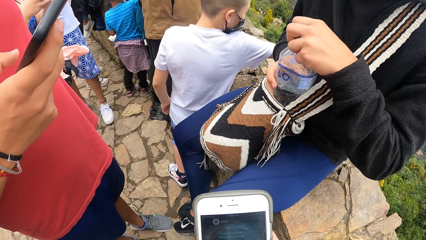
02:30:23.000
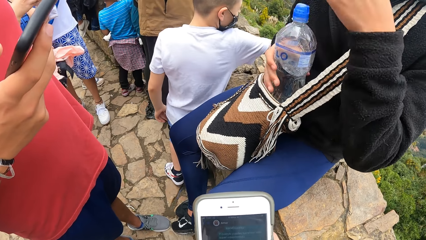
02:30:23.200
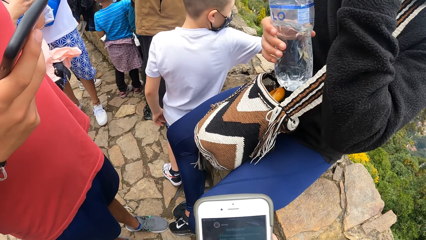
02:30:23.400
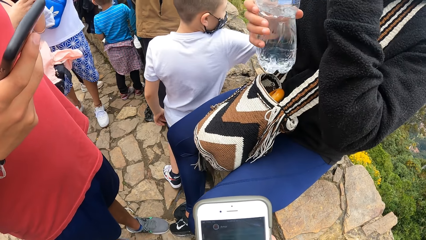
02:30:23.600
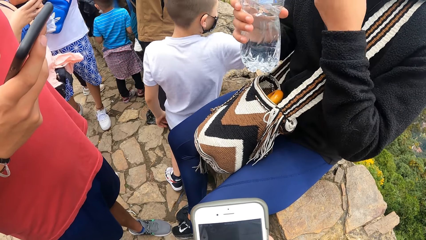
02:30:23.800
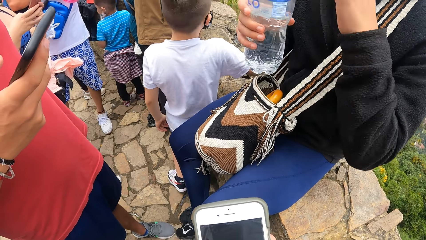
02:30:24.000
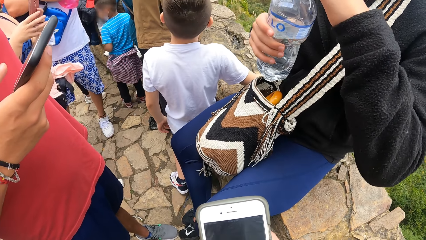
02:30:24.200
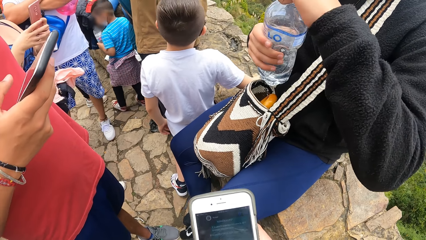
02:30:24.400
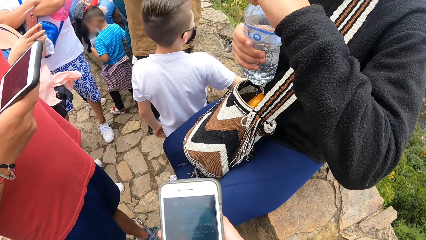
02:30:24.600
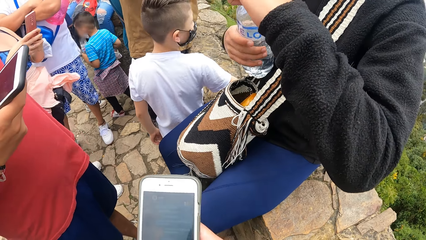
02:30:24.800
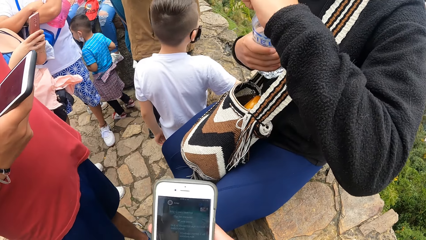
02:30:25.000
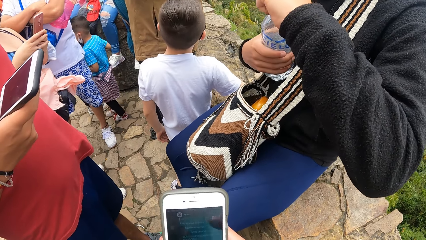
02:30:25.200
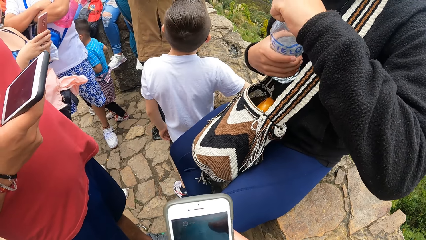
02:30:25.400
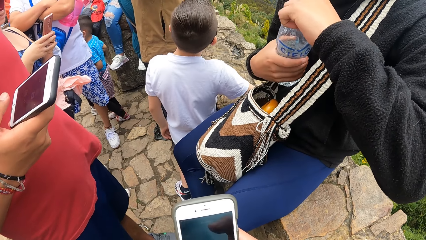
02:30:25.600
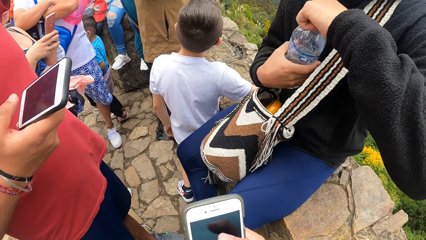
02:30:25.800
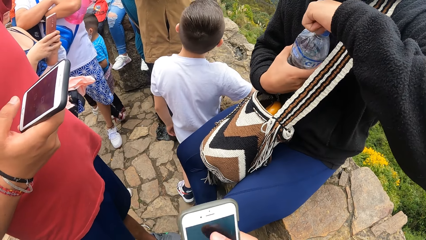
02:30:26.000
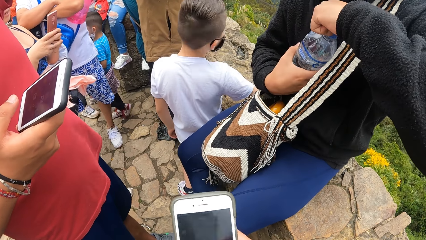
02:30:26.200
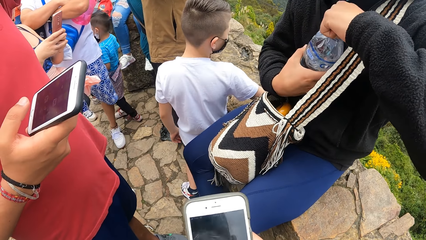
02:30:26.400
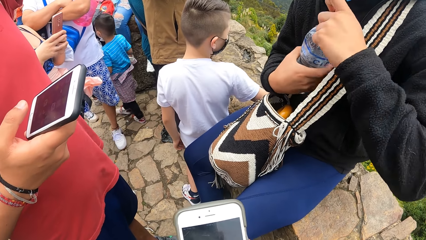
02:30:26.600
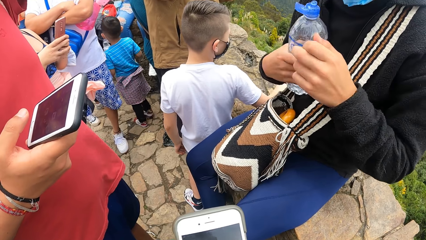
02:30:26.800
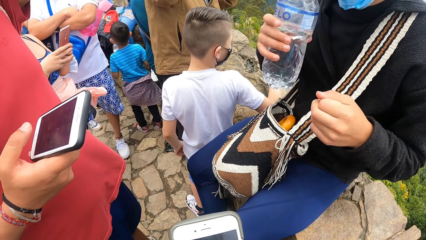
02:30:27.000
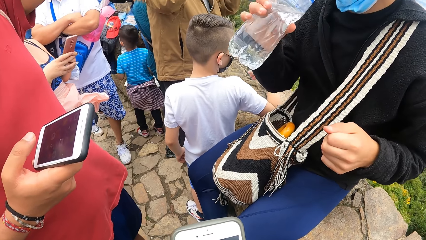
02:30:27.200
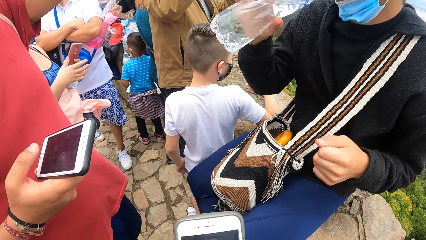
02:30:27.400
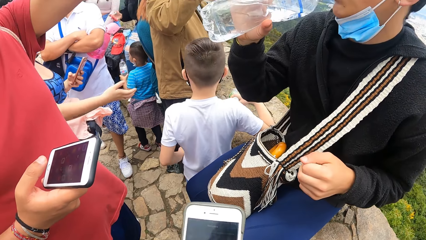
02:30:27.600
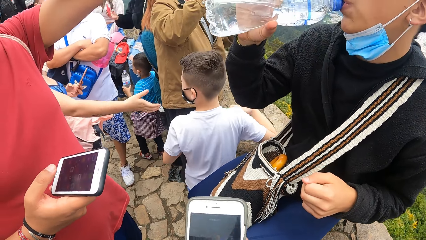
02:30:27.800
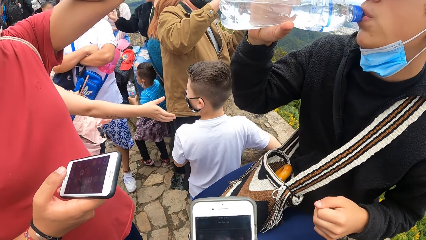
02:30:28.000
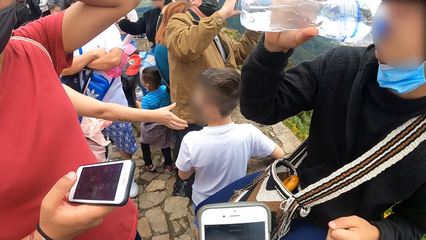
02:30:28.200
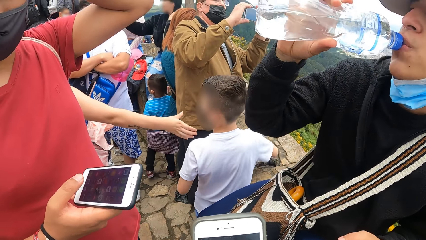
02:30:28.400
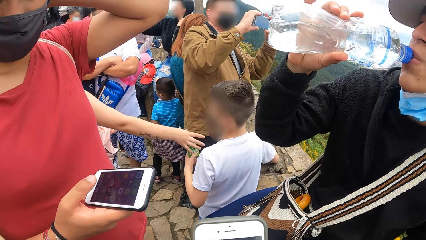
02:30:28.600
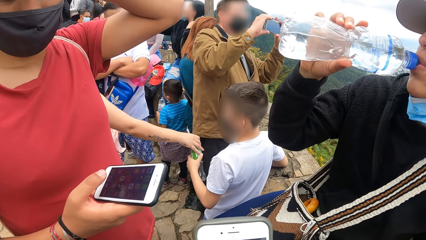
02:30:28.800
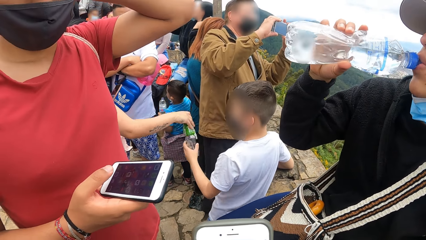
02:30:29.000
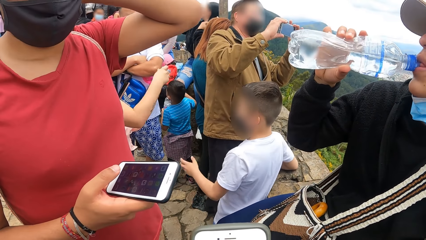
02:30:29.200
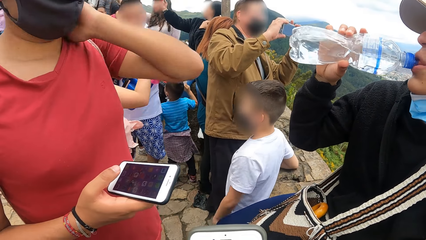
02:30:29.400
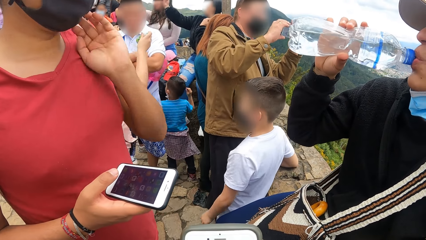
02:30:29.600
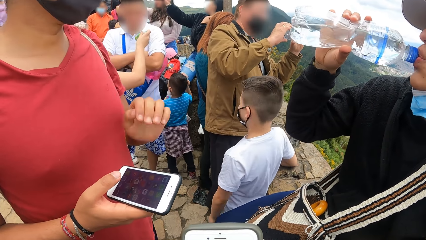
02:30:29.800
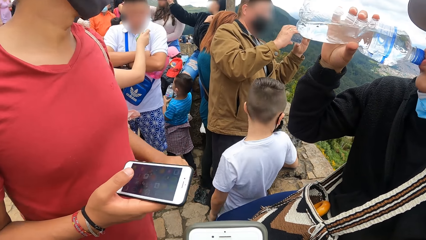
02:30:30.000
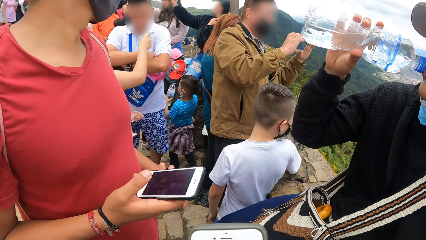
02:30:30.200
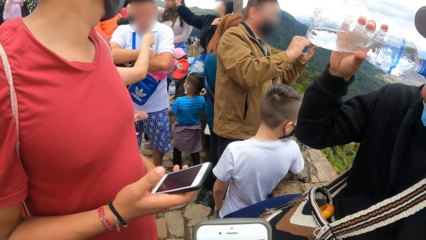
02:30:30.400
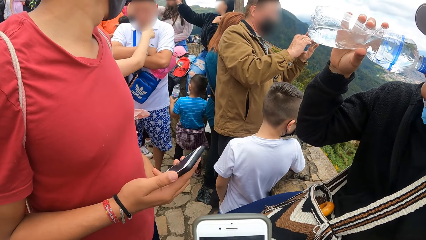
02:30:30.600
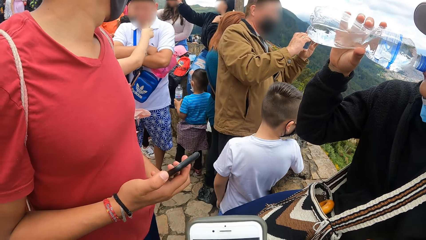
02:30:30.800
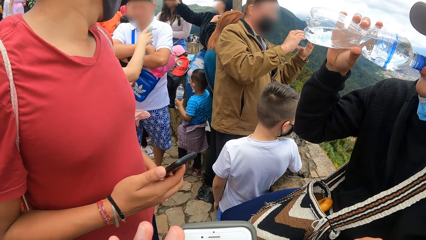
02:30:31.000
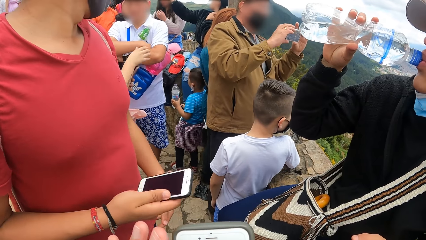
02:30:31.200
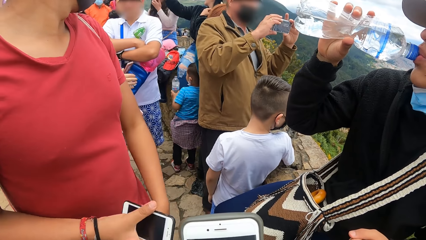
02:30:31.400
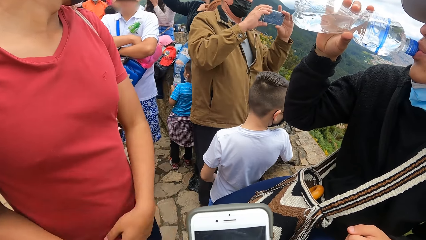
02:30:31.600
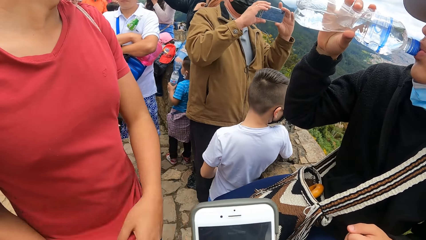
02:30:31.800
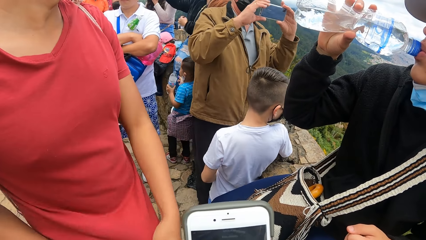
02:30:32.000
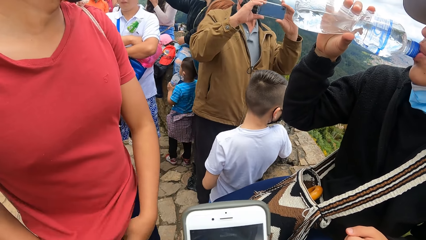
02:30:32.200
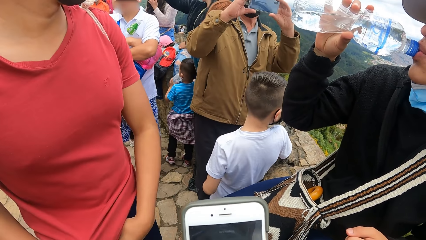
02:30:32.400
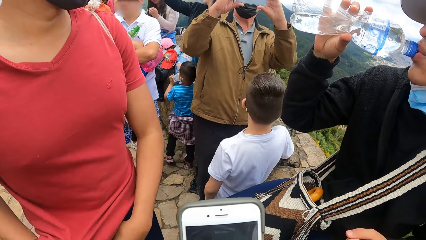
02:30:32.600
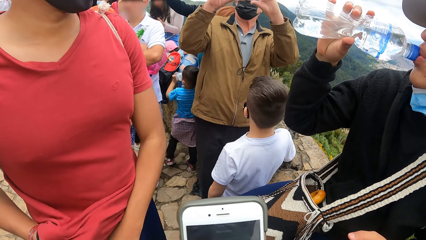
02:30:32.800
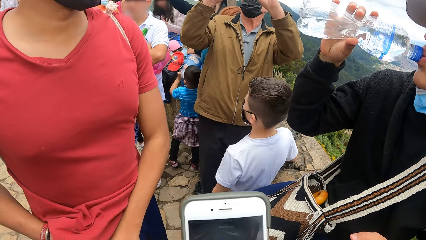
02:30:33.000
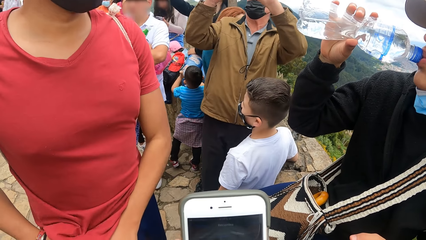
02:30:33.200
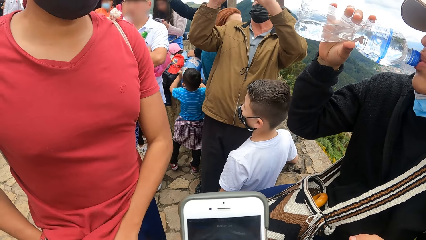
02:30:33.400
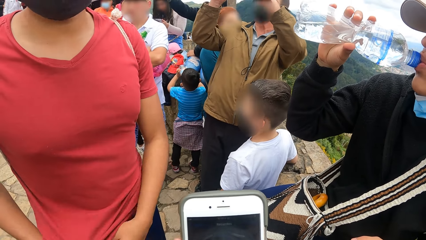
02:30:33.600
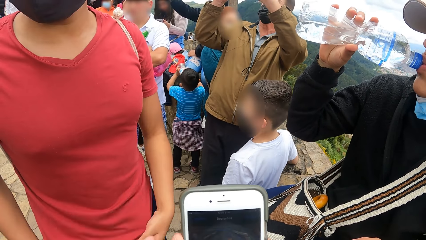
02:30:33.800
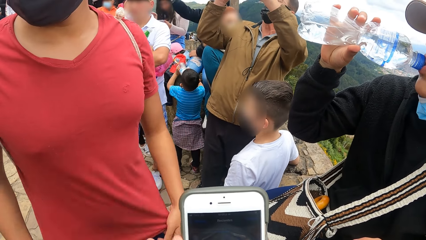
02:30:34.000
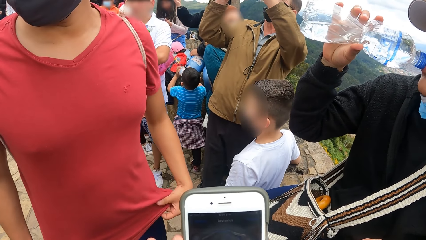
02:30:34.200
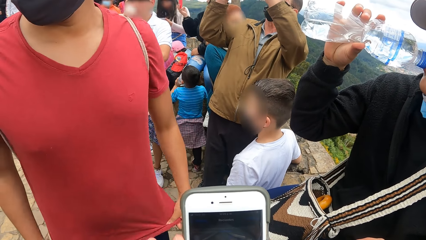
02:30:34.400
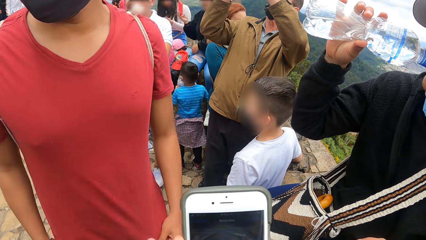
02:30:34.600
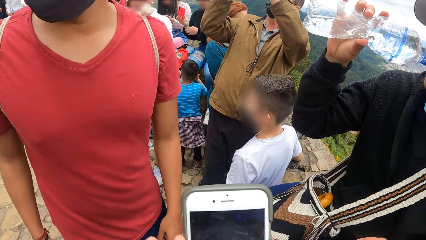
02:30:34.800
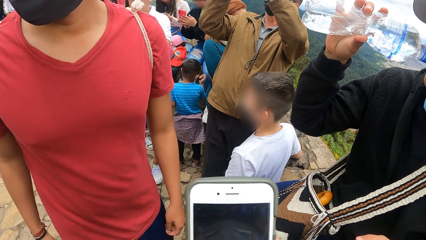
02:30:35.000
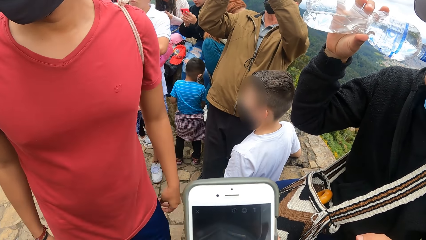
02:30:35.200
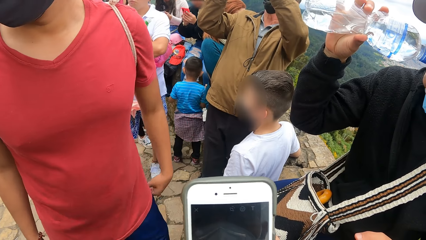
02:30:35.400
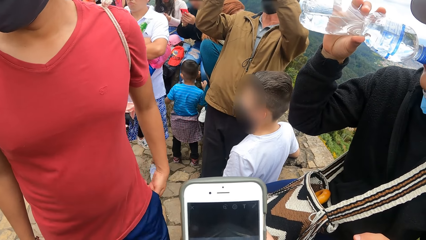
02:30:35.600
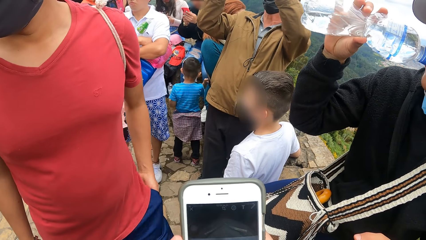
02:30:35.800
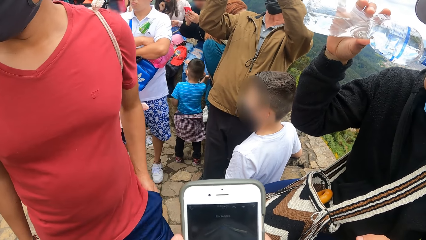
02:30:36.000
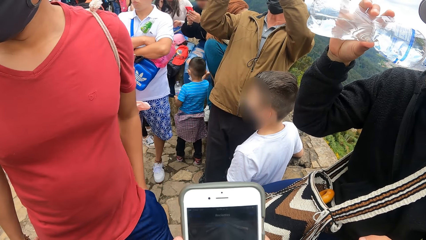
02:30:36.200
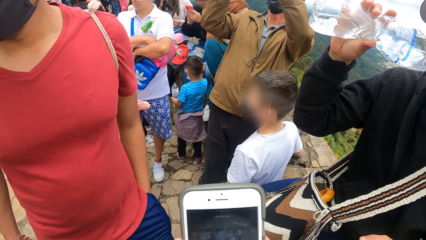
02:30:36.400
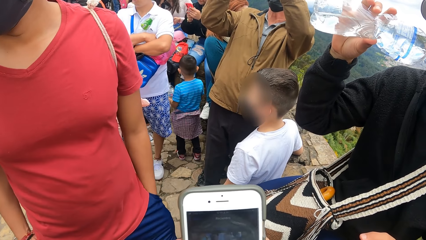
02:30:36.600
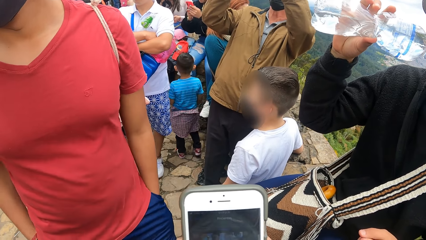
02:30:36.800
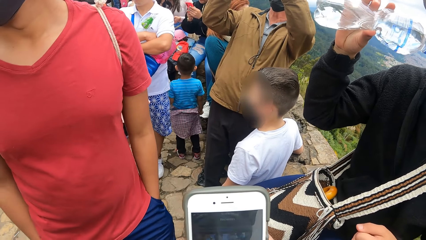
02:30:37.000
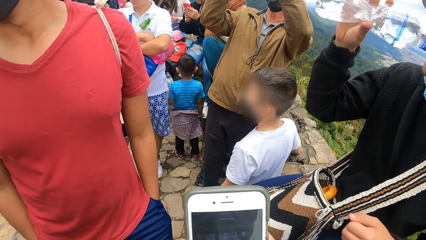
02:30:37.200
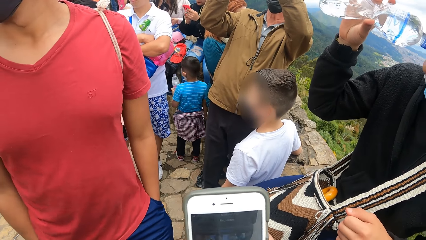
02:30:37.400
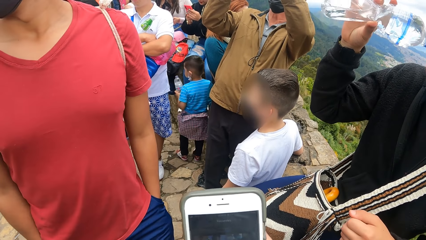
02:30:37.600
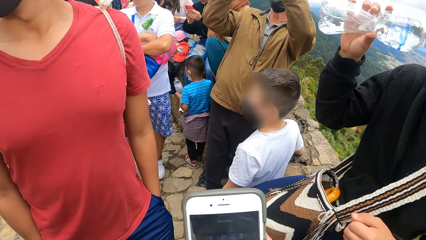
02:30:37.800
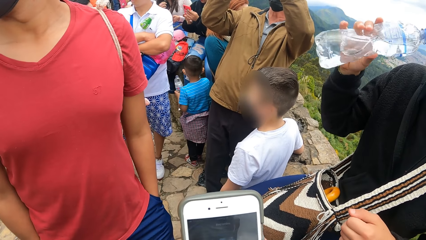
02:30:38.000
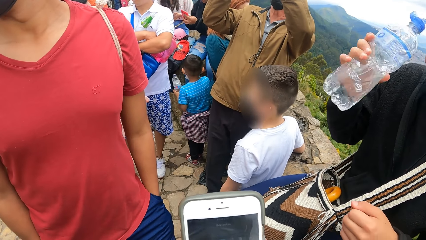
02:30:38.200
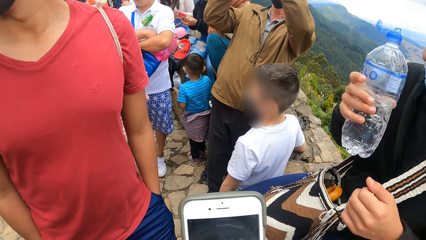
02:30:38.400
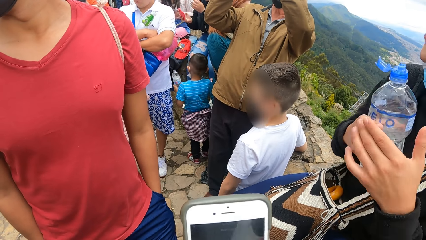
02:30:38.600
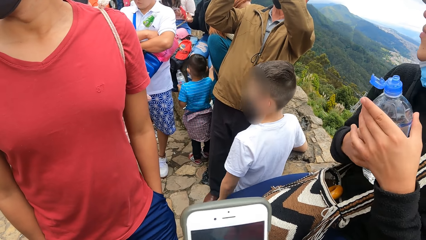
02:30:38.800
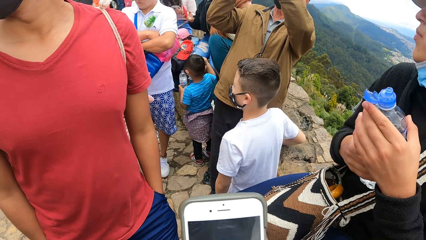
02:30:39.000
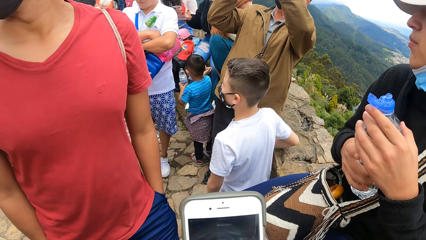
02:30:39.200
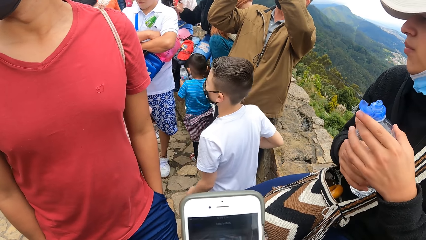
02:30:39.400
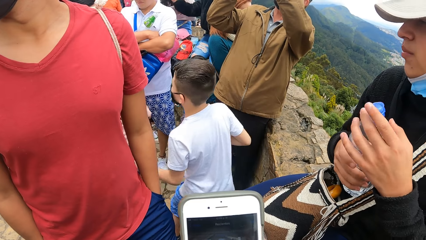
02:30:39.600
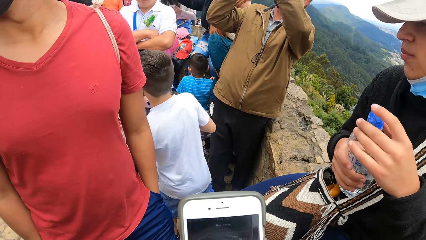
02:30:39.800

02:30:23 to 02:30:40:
A man removes a bottle of water from his bag. The man flips the lid of the bottle of water with his left hand and drinks from the bottle of water in his right hand. A person scratches his head with his hand and looks around. Another man puts his phone in his pocket with his right hand. The camera wearer presses their phone. The person puts his hands in his pocket. The first man closes the lid of the bottle of water in his right hand with his left hand.
